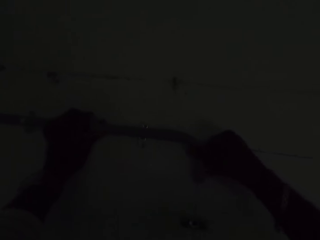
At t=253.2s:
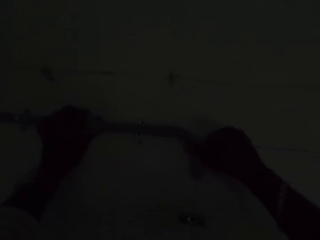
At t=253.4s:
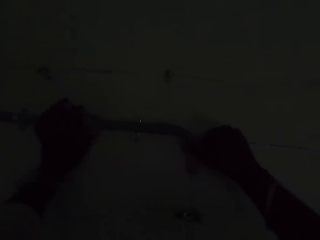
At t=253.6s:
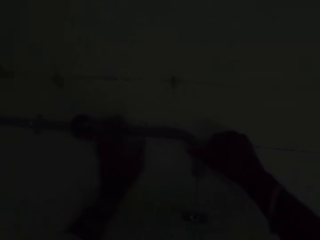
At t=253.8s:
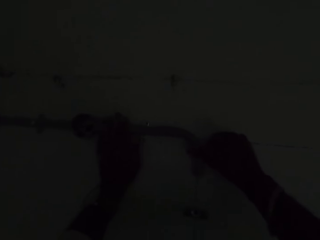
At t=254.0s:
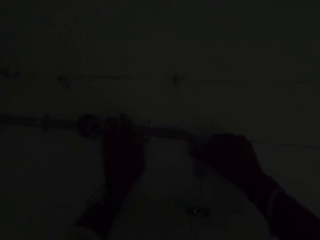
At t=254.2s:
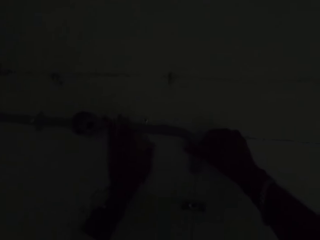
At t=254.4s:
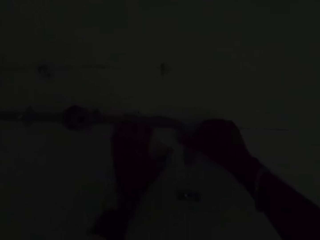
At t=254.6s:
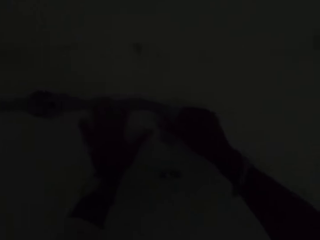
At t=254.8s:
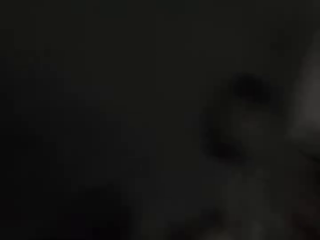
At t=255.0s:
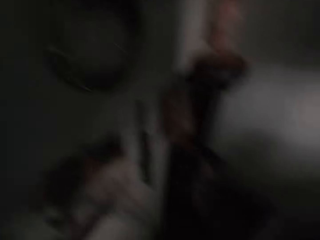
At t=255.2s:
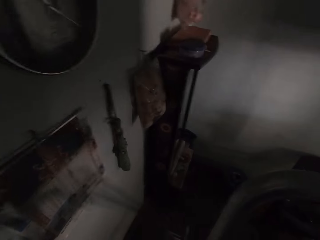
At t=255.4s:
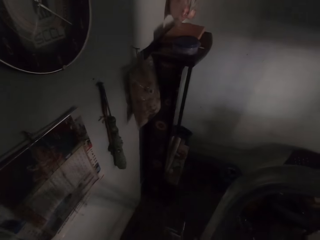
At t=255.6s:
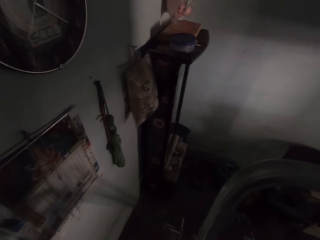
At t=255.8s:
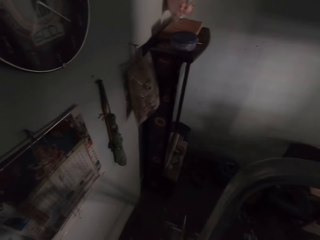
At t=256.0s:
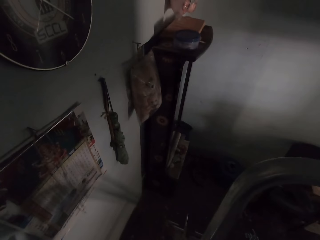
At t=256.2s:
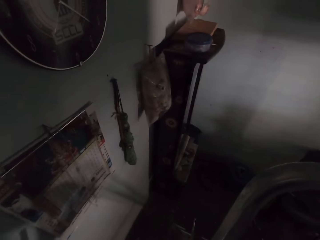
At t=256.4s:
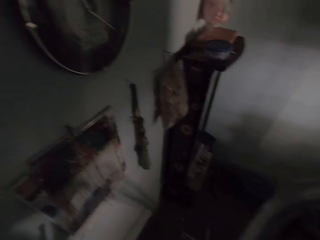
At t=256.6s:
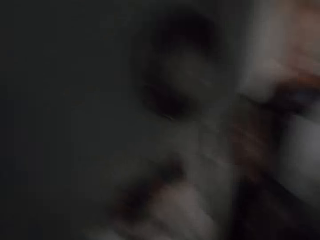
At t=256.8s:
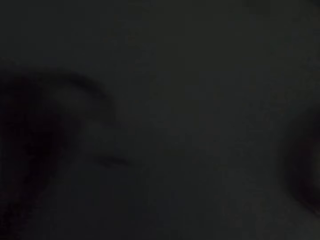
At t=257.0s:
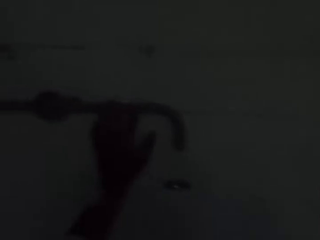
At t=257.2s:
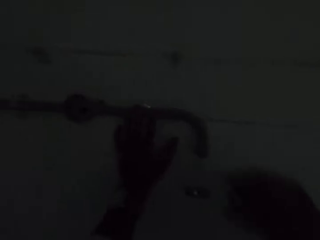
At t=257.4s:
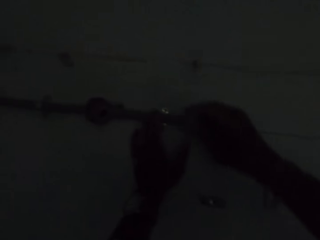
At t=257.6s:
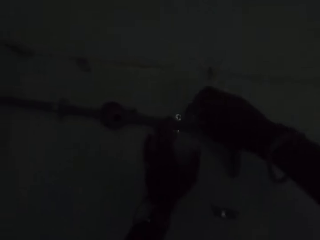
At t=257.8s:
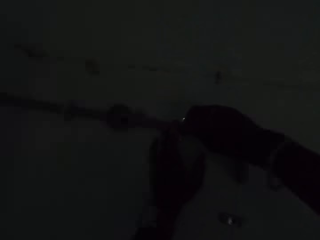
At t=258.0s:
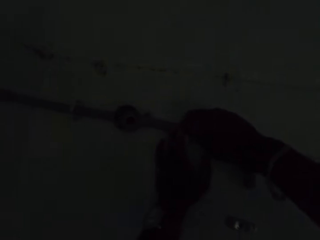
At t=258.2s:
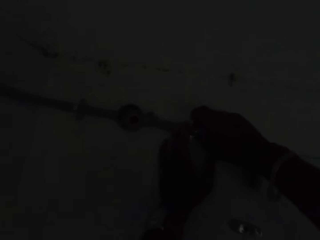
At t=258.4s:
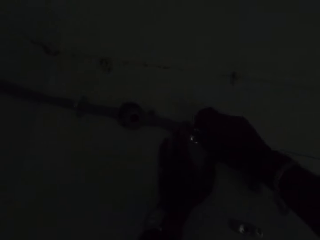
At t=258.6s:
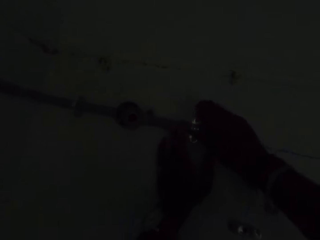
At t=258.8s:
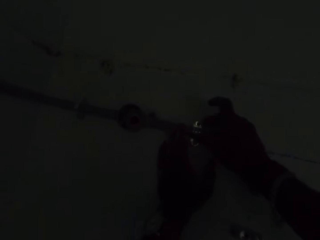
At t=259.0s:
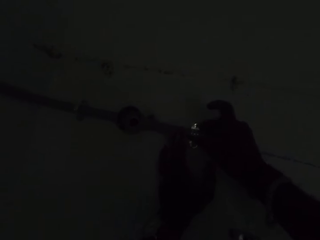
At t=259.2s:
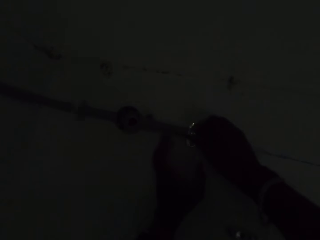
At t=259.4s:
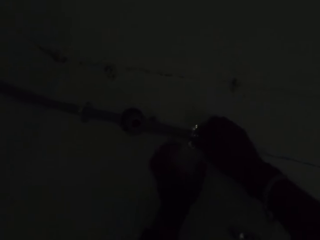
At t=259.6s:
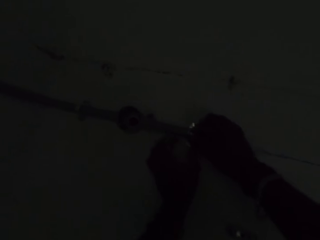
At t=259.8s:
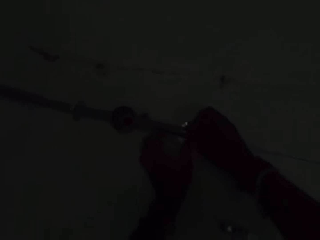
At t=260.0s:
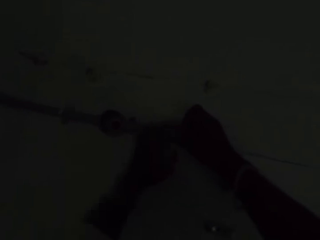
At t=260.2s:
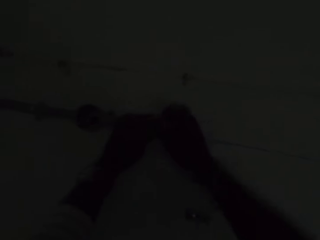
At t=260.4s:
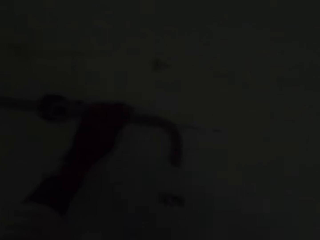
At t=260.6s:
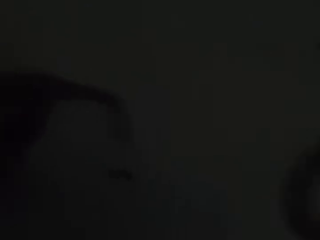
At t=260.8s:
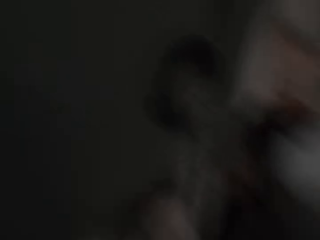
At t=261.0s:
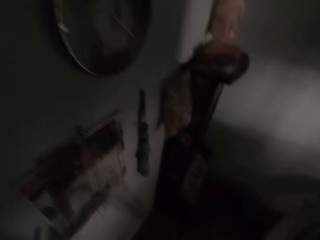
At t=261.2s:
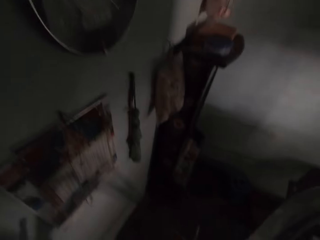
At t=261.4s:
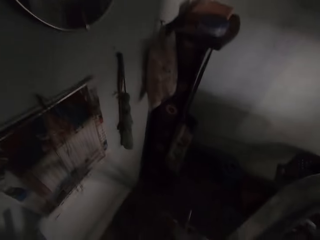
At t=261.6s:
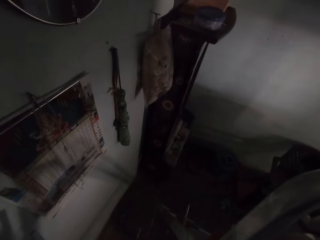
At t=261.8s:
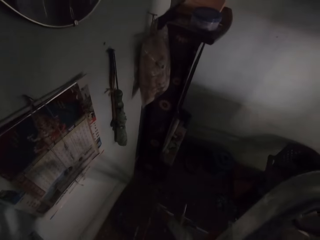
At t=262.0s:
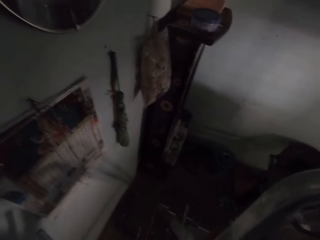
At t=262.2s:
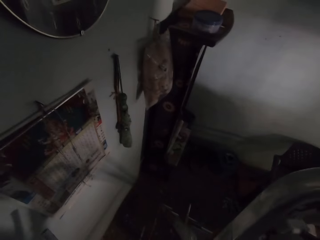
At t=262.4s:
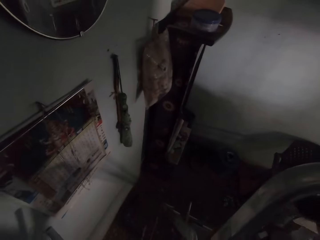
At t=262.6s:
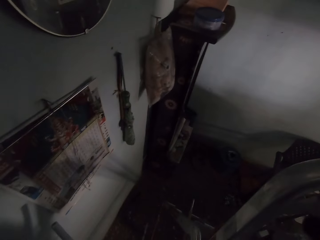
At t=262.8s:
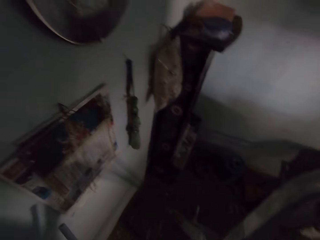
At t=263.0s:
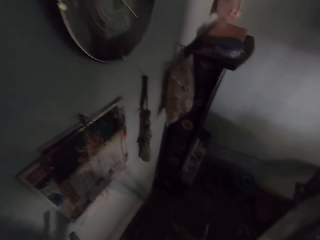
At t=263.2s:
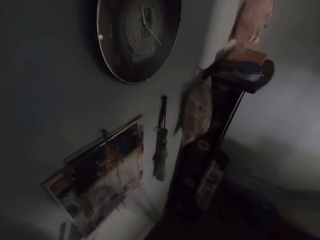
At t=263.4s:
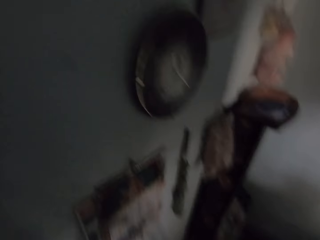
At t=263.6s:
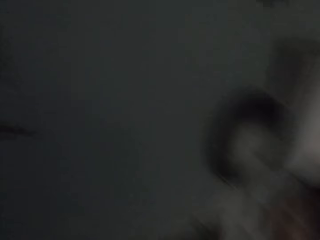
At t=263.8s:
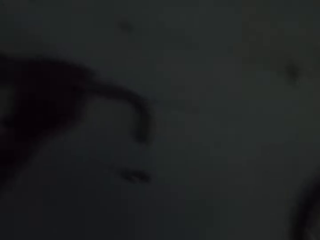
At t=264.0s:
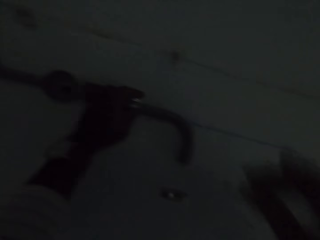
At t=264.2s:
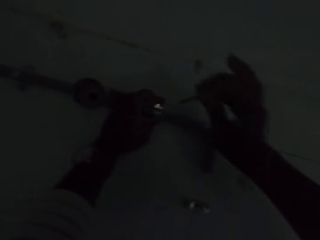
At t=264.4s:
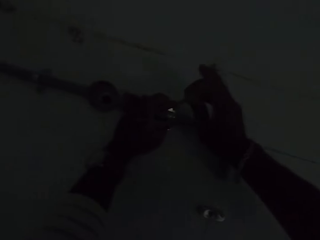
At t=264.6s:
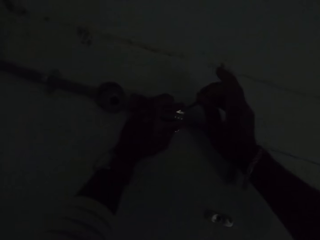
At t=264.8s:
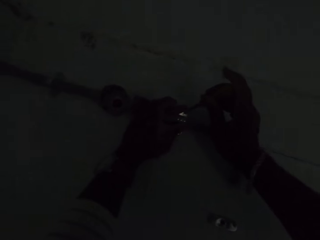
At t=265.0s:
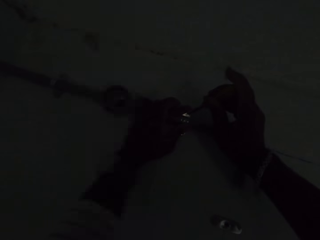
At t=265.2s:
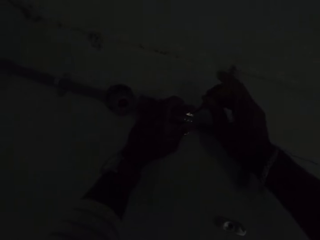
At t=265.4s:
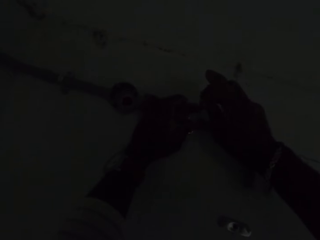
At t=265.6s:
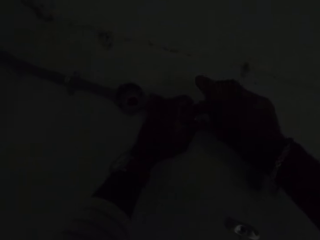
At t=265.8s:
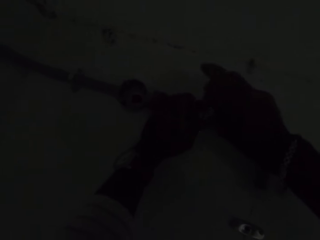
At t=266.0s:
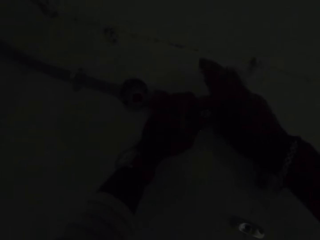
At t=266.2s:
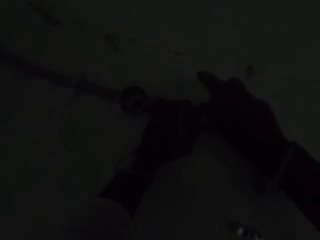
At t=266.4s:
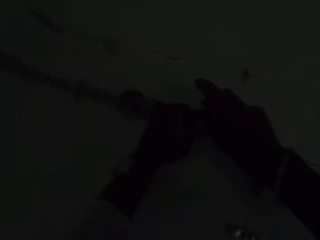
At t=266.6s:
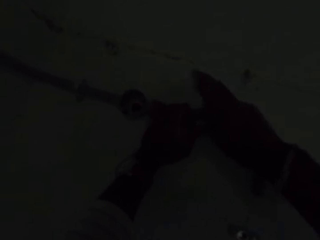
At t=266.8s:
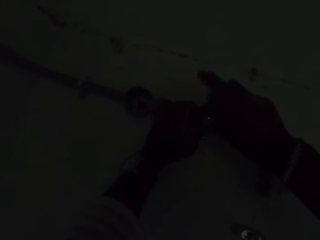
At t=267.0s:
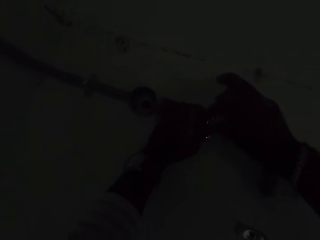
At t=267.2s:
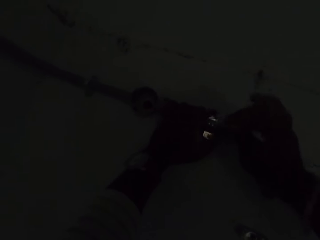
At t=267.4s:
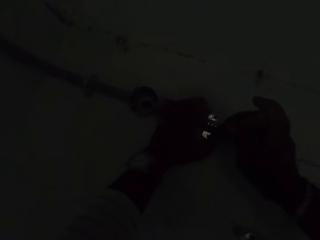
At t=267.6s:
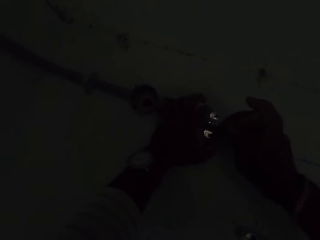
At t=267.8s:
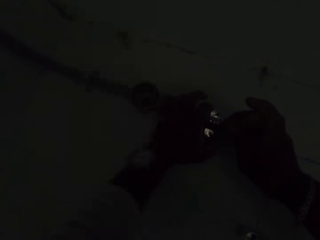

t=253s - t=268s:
The camera wearer looks around the house. He picks a wall clip from the container on the ladder with his right hand. He fastens the pipe to the wall with the wall clip in his right hand. He holds the pipe holder on the wall. He looks around the house. He picks a screwdriver from the container on the ladder with his right hand. He tightens a screw on the wall clip with the screwdriver in his right hand.

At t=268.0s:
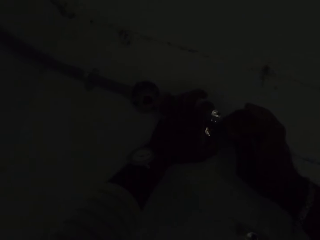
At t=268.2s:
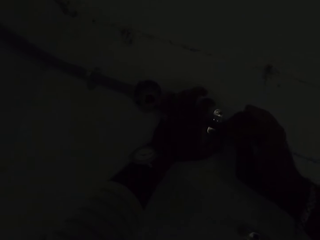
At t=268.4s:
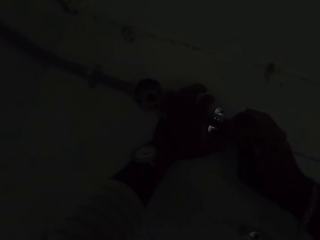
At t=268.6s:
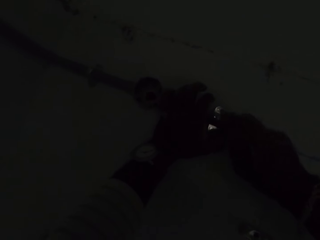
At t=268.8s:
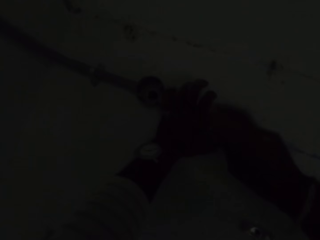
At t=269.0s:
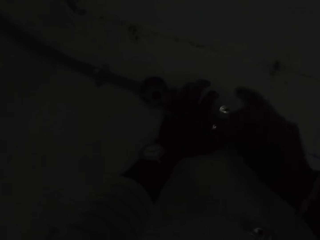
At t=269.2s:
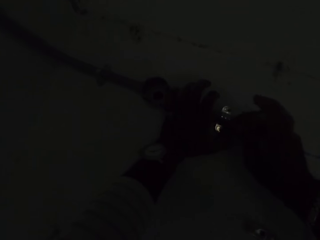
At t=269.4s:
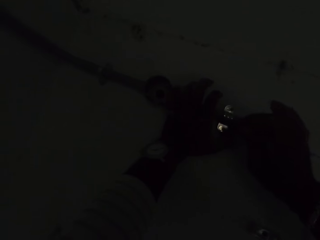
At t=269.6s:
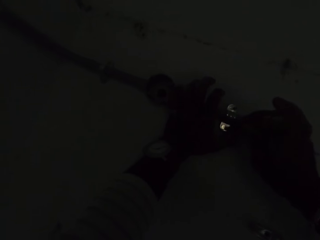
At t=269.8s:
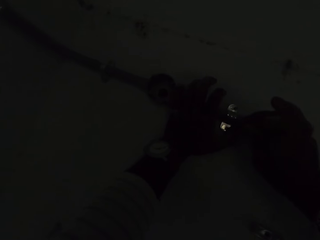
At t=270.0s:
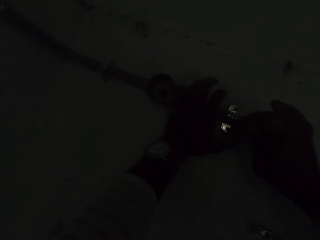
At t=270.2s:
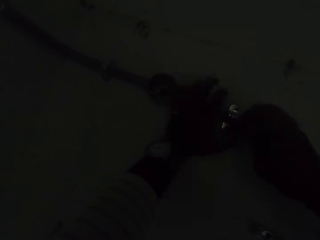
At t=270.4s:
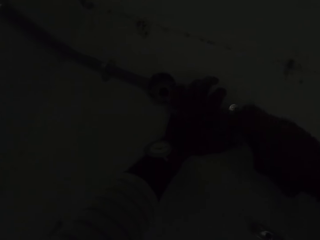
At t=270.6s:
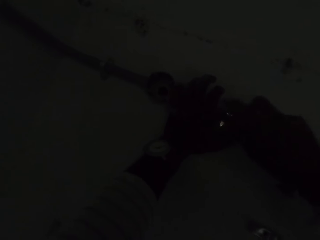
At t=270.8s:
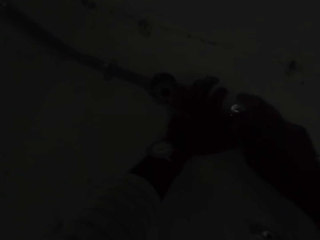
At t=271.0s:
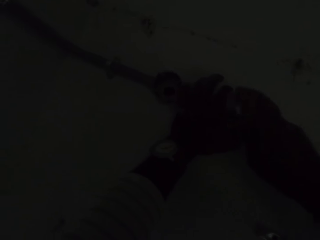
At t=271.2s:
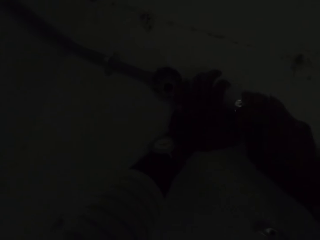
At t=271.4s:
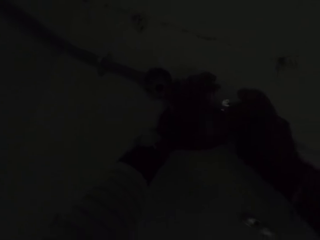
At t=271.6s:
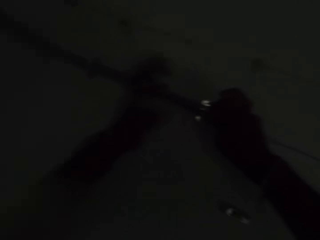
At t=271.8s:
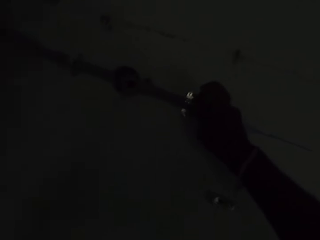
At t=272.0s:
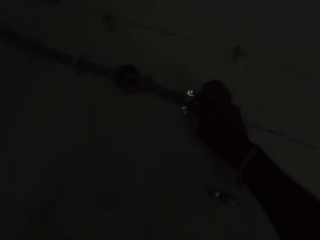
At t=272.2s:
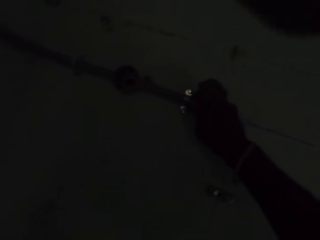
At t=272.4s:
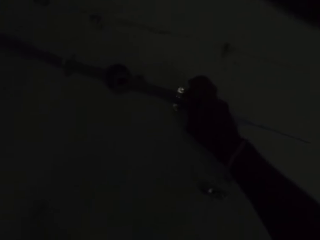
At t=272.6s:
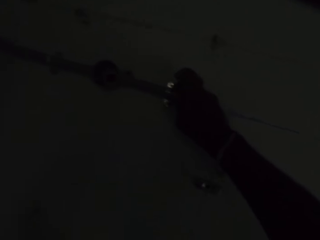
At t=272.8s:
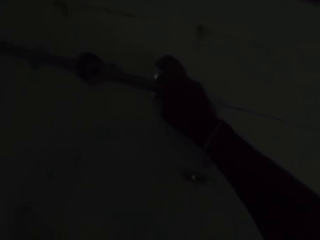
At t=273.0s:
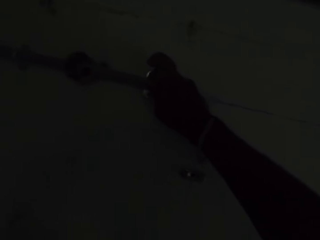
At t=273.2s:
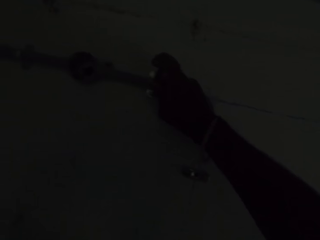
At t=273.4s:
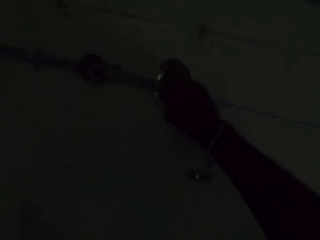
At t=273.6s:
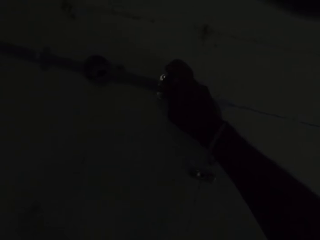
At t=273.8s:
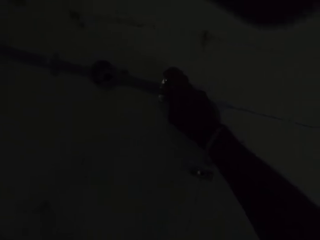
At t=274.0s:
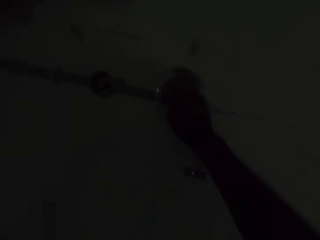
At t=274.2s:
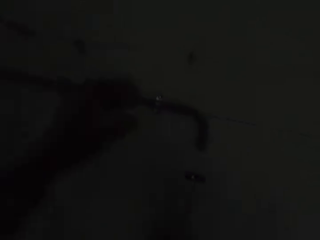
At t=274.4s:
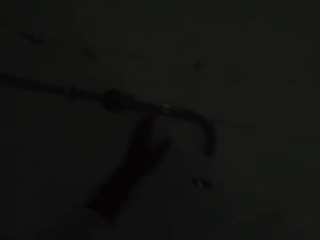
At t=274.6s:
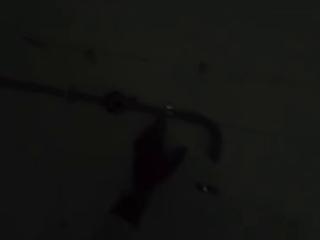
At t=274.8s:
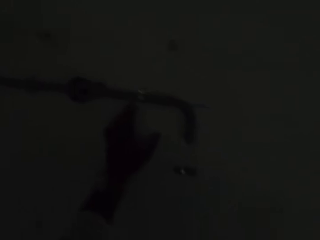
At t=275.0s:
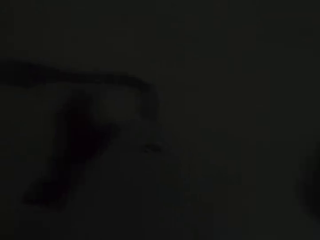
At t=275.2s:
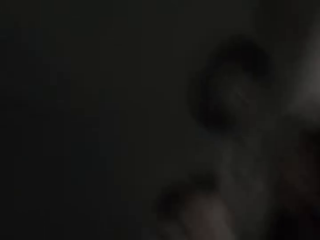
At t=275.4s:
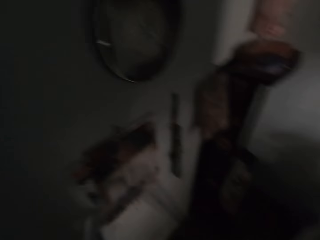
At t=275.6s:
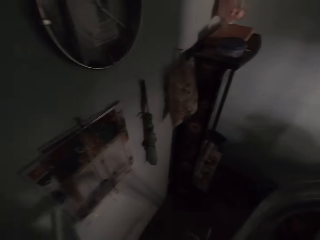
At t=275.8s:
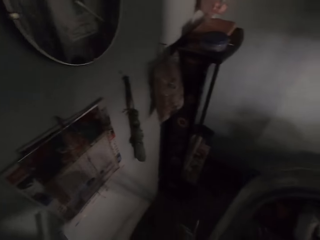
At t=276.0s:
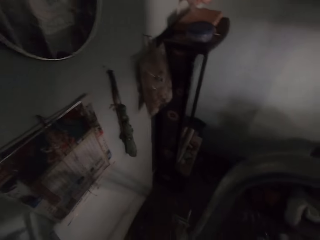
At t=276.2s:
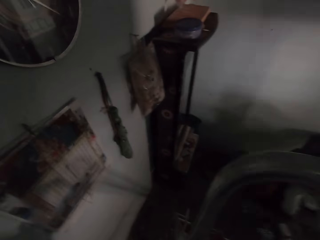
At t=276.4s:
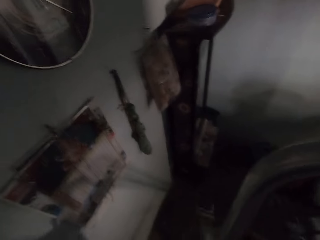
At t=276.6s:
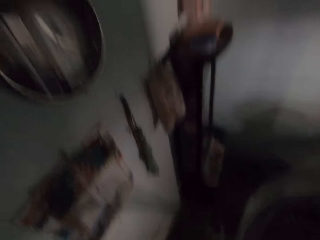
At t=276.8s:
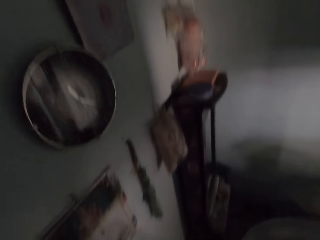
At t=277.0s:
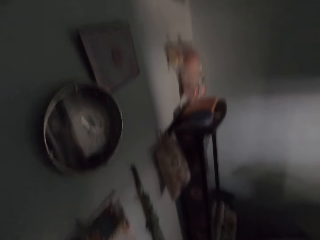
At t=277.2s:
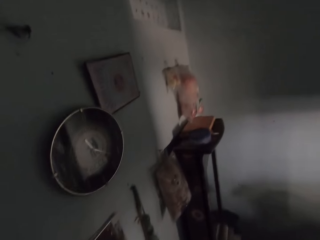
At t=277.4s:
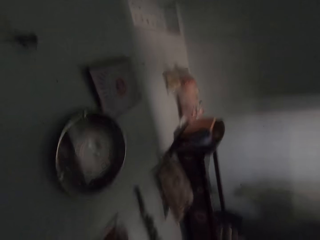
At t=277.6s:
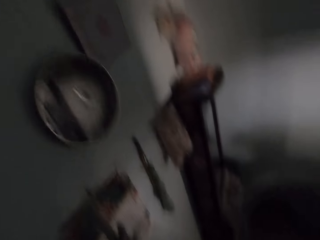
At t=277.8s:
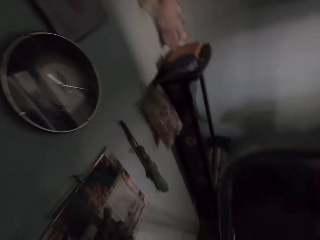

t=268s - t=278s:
The camera wearer tightens a screw on the wall clip with the screwdriver in his right hand. He adjusts his camera with his left hand. He touches the wall clip with his left hand. He looks around the house.
